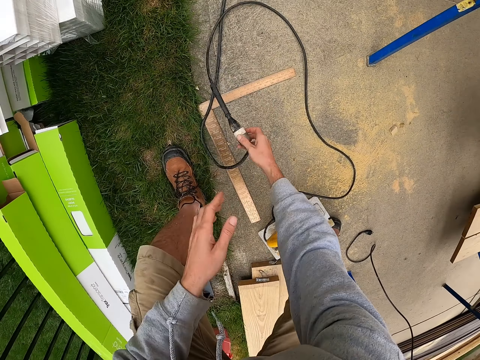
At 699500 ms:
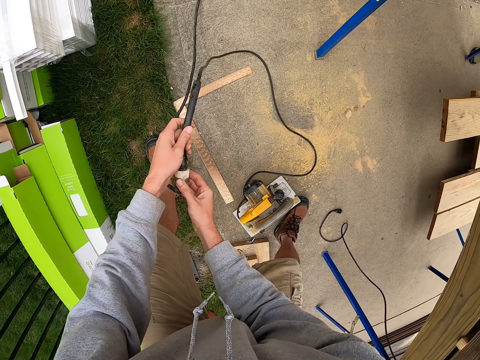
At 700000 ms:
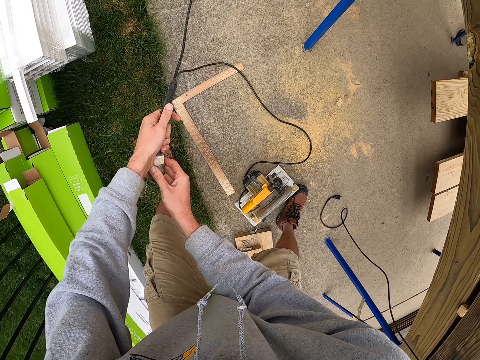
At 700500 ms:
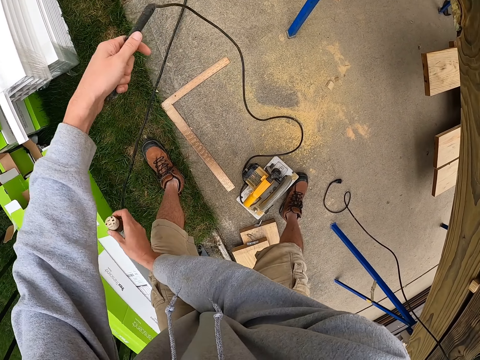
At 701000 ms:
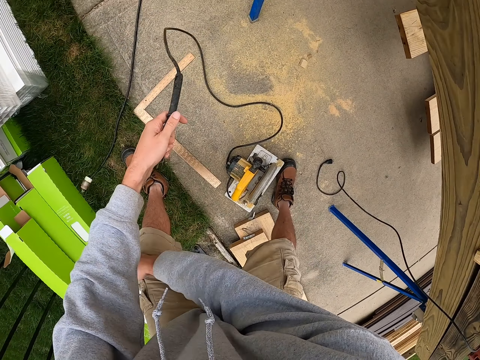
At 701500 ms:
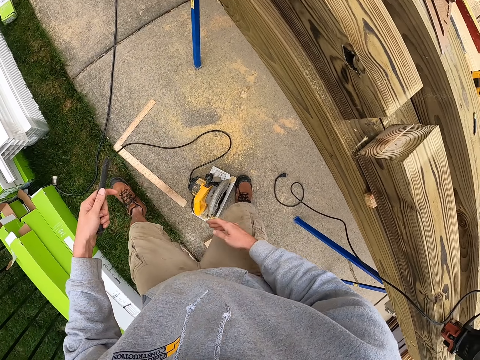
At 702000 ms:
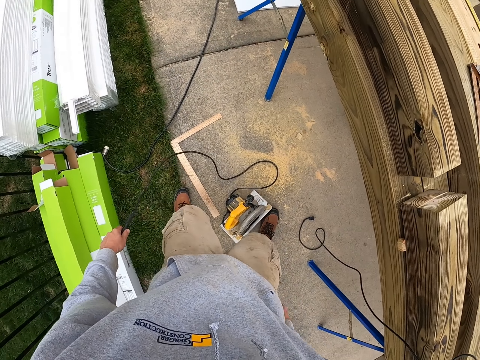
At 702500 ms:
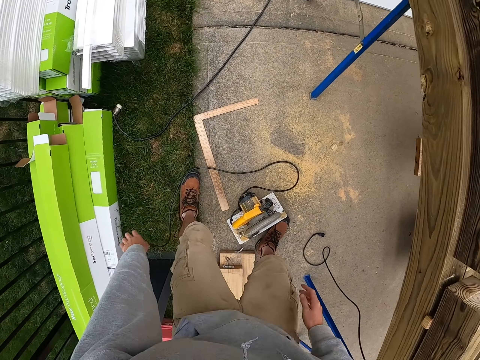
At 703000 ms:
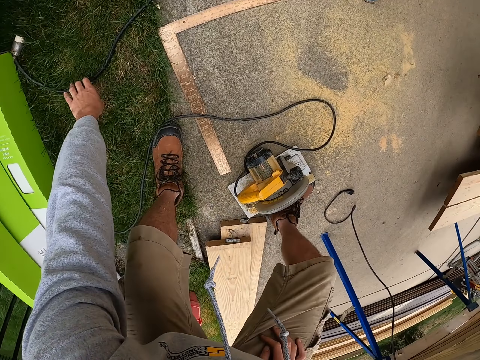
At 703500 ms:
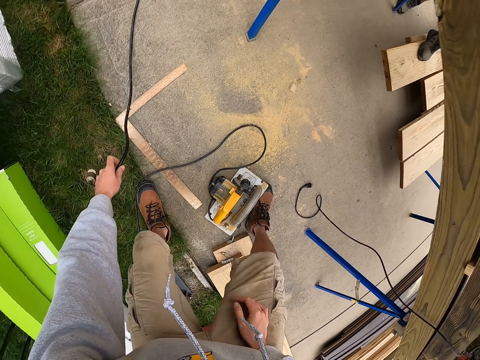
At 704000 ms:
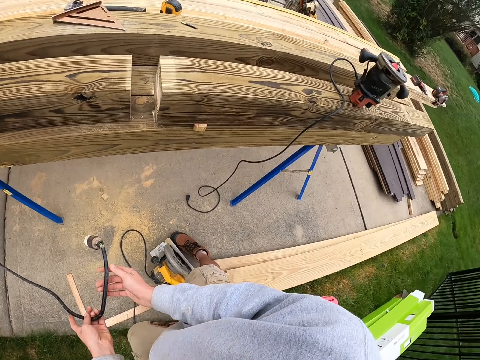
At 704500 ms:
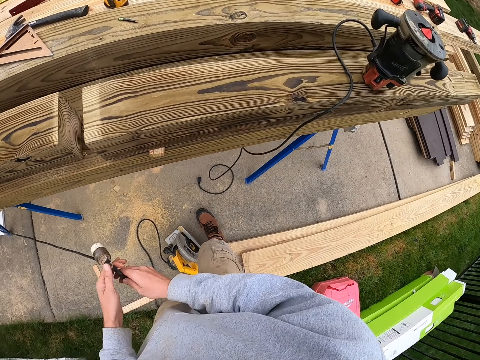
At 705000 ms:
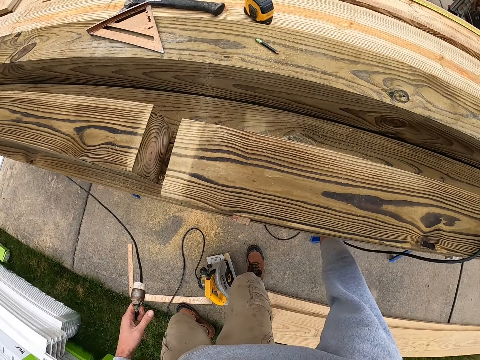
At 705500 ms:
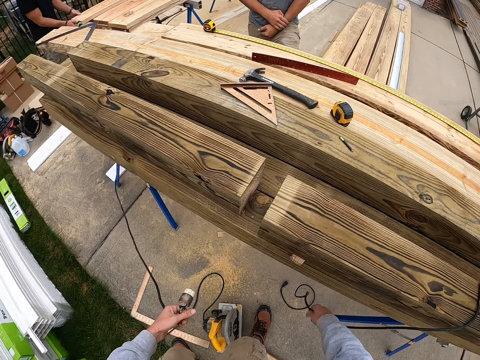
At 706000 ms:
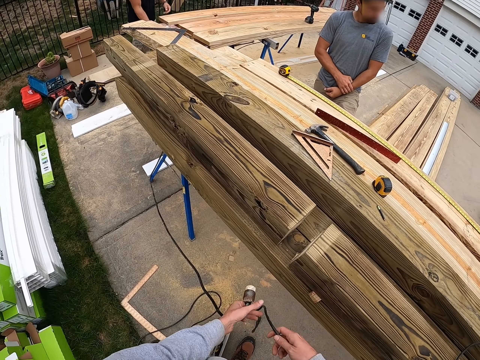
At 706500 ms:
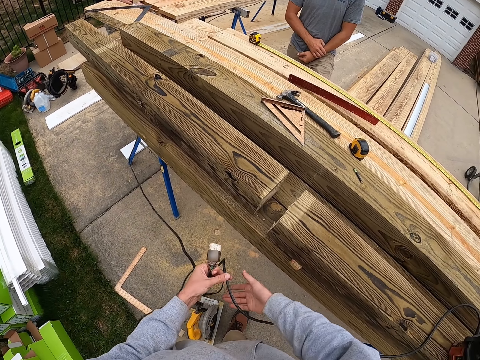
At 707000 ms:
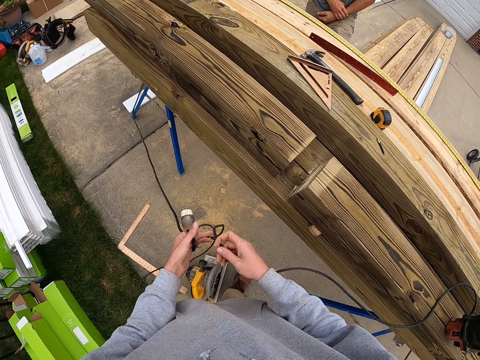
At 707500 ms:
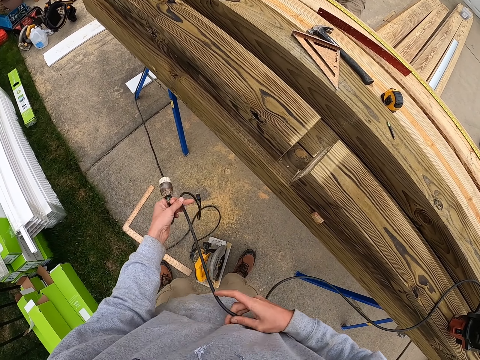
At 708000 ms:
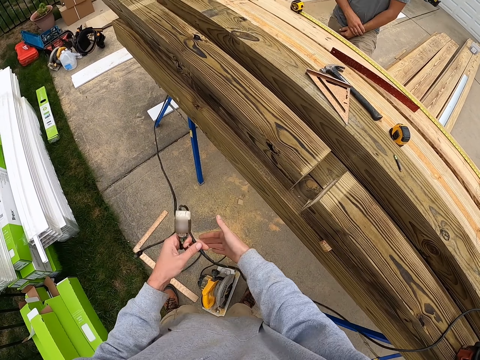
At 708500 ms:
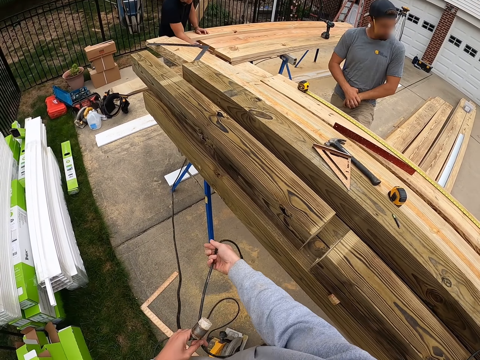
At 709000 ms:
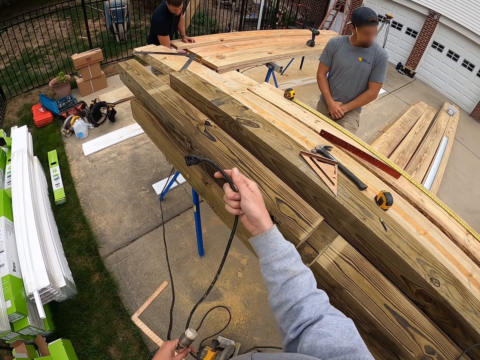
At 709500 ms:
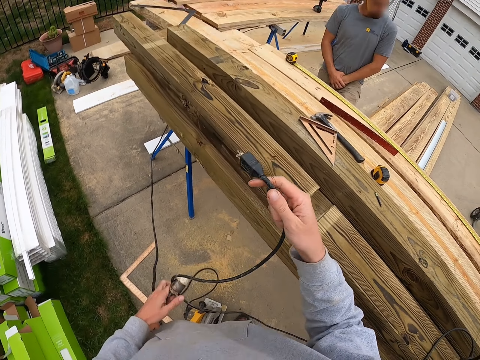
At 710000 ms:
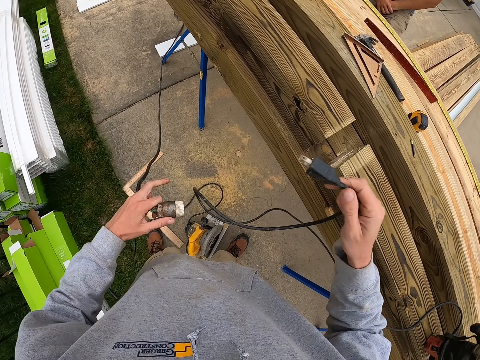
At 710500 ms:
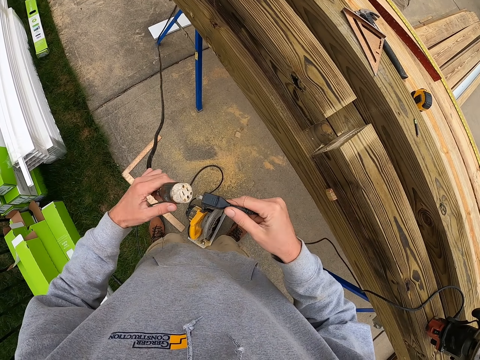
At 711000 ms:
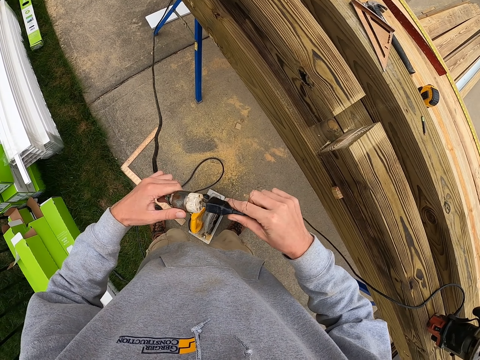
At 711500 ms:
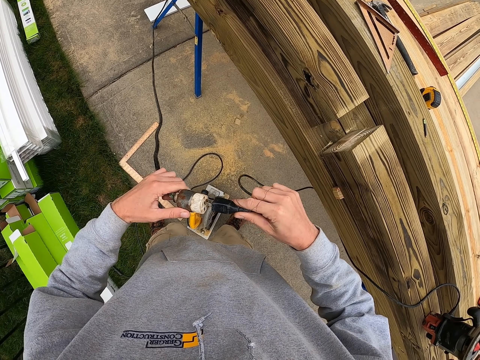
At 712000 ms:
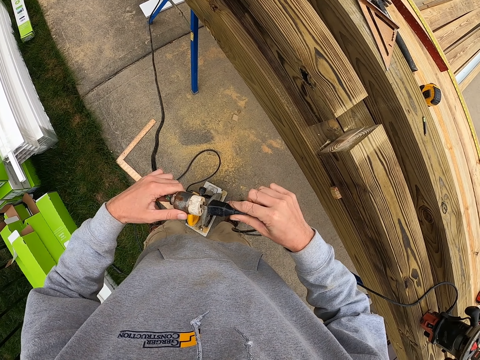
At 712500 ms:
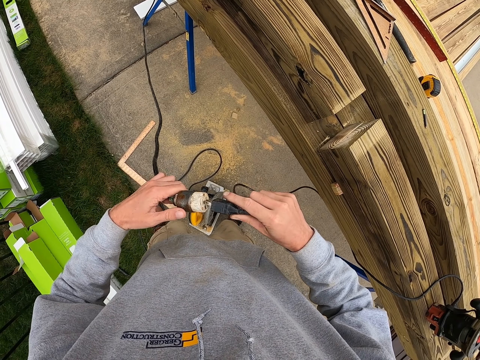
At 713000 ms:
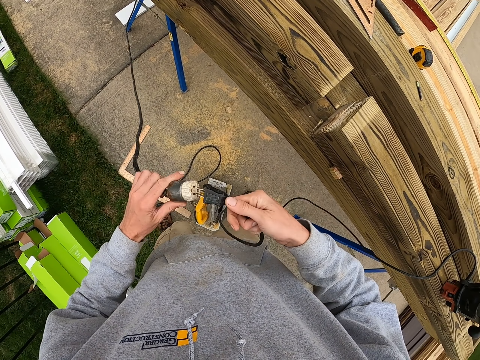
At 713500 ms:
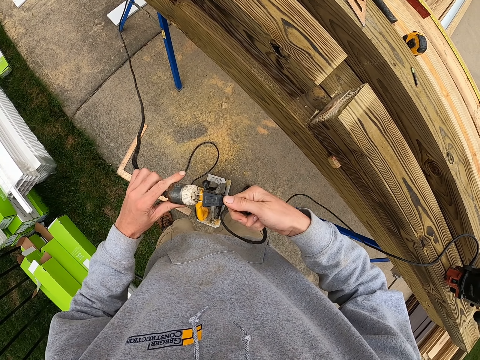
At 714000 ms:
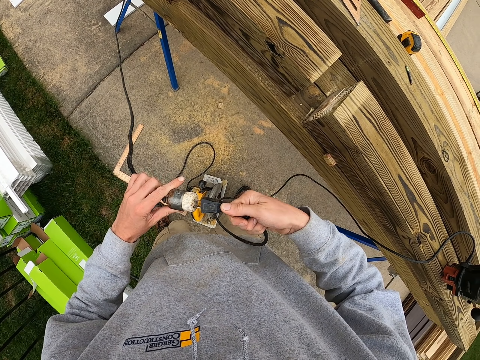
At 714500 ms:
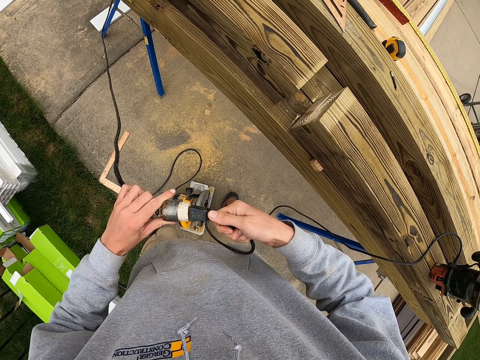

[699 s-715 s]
The camera wearer unplugs a cable. They drop the cable on the floor. They pick the cable from the floor. They straighten the cable. They plug in the cable.

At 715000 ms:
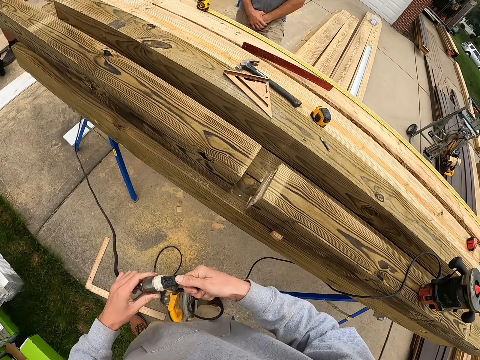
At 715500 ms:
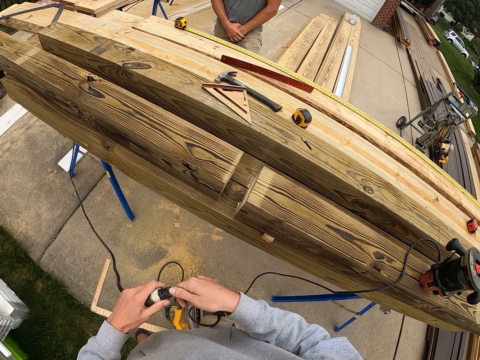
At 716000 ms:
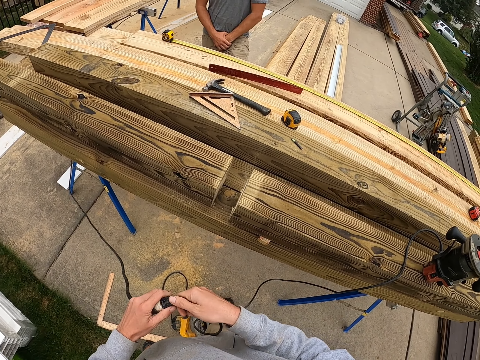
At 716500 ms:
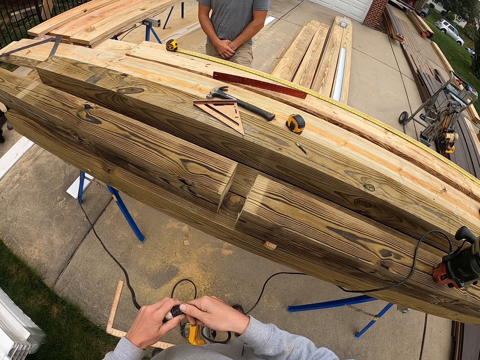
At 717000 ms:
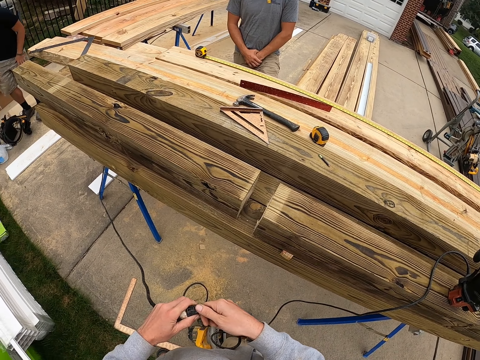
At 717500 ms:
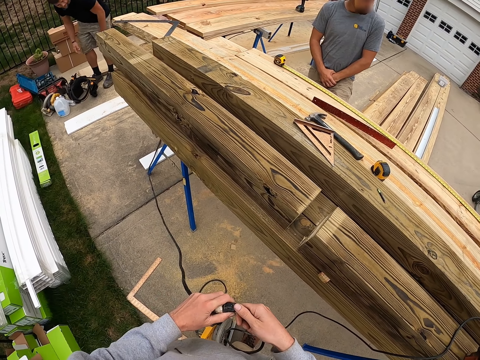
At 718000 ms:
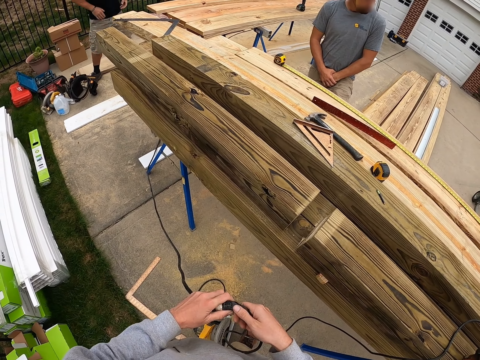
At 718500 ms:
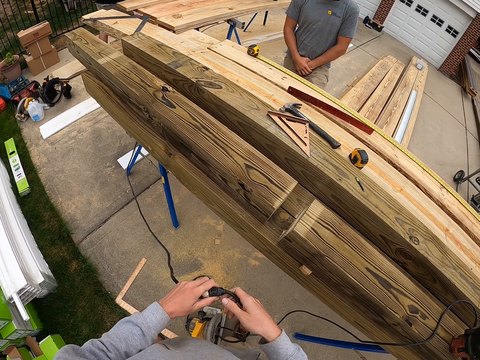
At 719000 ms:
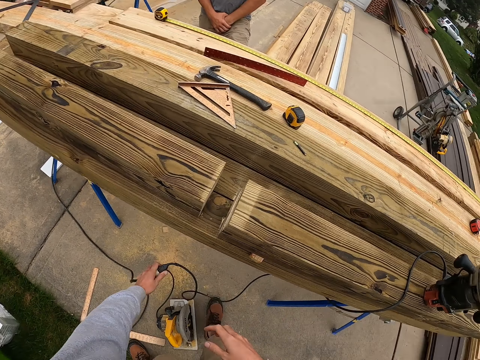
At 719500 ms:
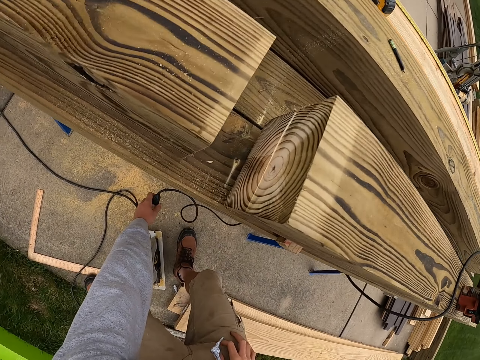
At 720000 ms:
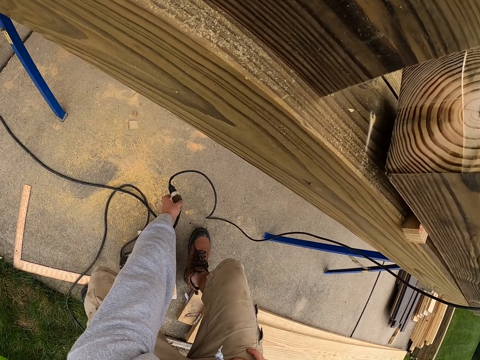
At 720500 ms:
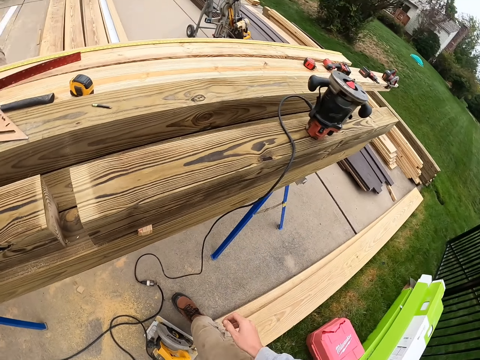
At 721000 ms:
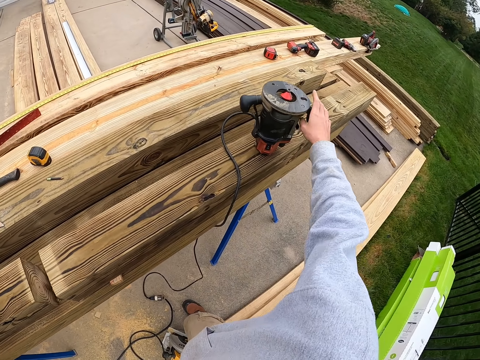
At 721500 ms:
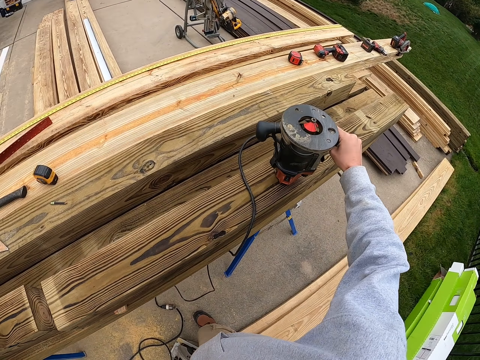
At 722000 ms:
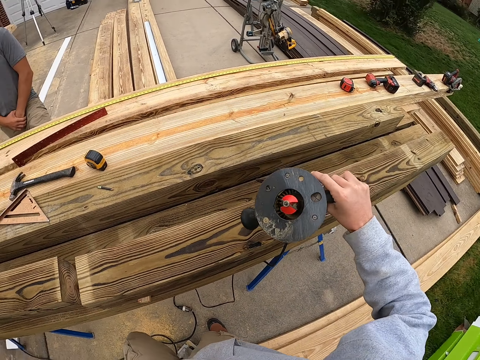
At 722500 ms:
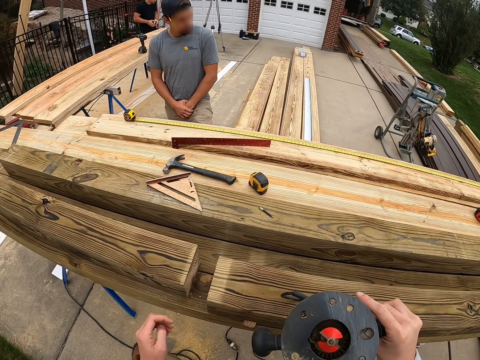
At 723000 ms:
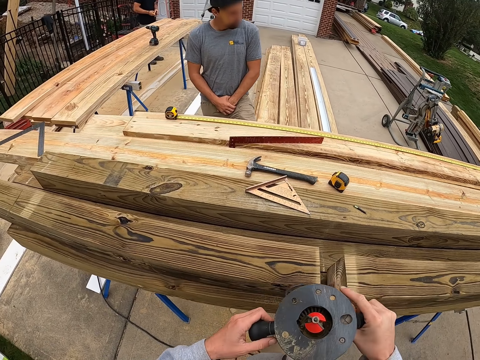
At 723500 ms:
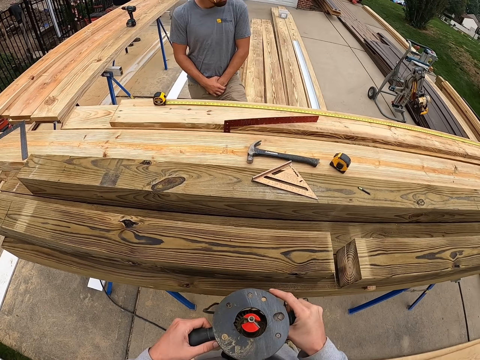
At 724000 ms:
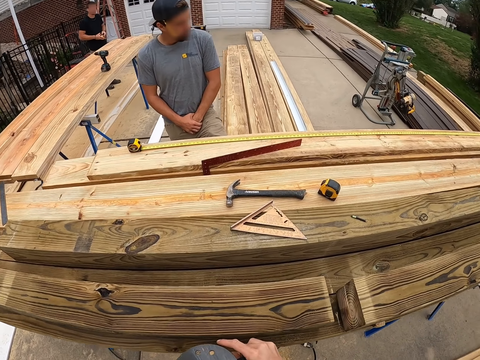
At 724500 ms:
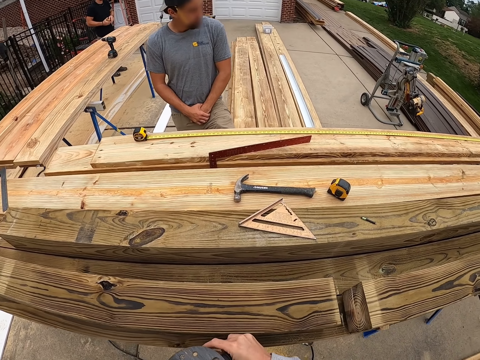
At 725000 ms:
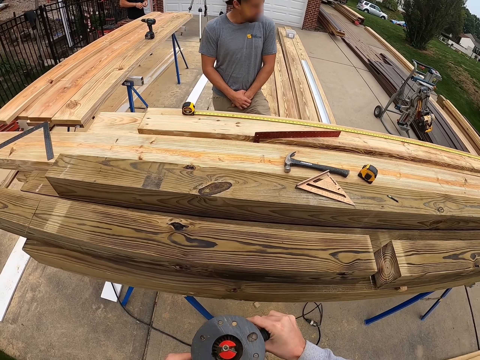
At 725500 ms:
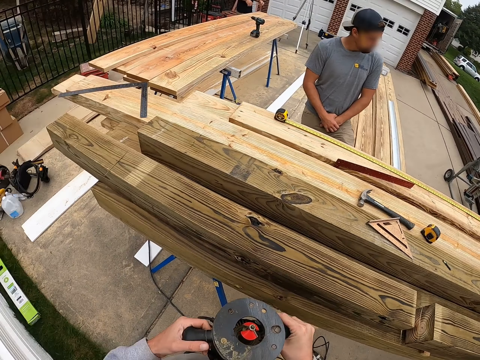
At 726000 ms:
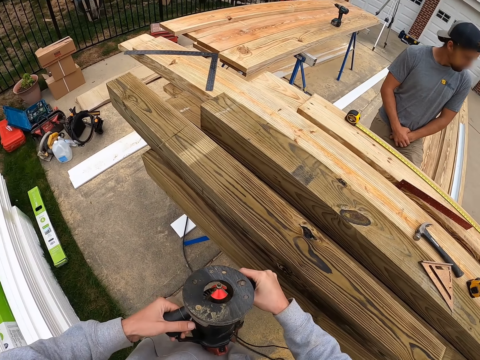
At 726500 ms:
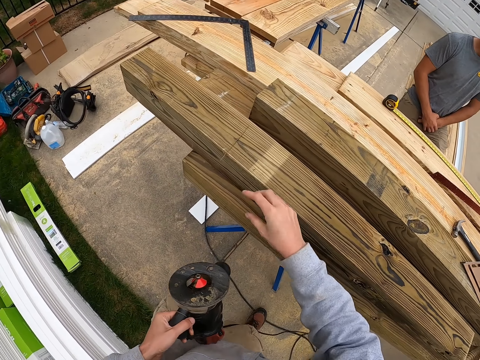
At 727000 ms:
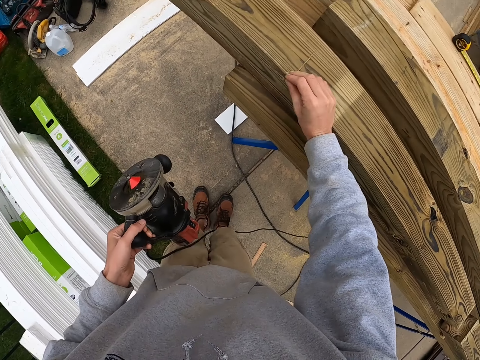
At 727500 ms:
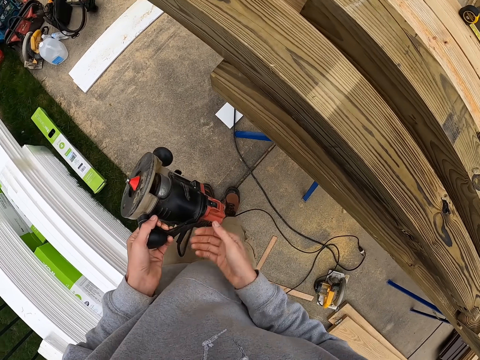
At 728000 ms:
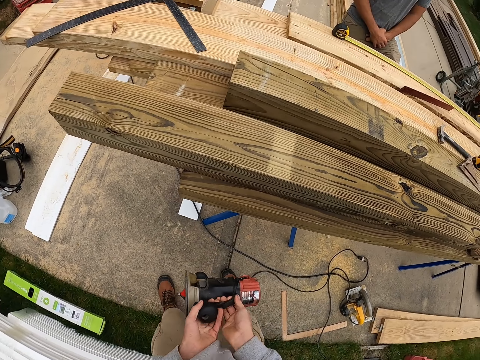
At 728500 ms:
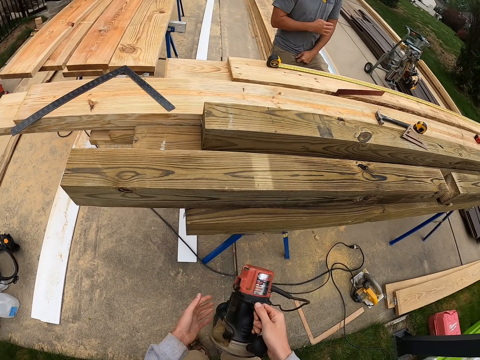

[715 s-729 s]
The camera wearer connects the cables. He puts the cable on the floor. He picks the hand saw or wood router from the timber. He carries the wood router on his hands. He removes a thread from the timber.
